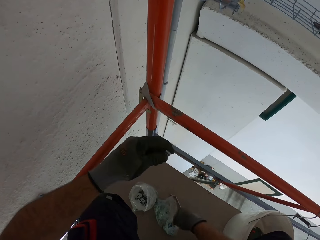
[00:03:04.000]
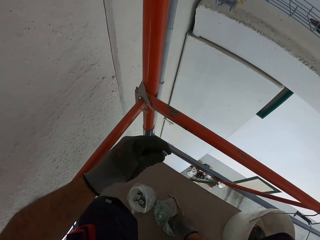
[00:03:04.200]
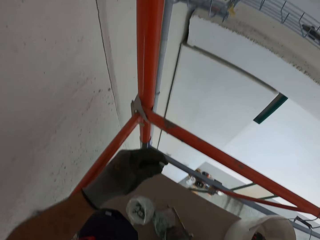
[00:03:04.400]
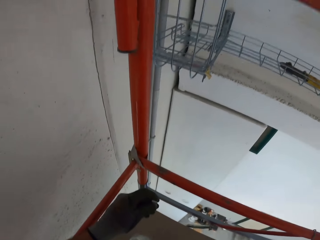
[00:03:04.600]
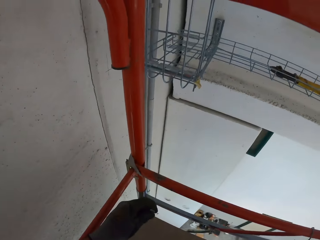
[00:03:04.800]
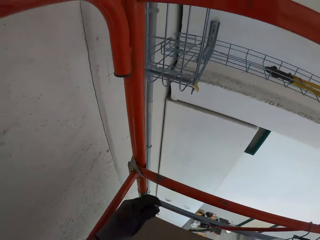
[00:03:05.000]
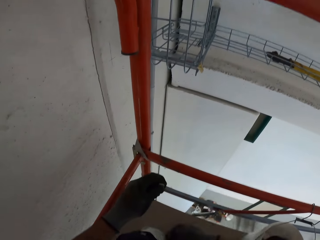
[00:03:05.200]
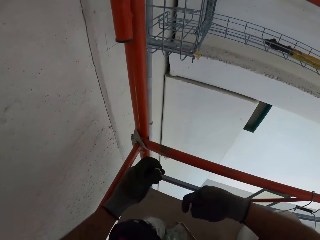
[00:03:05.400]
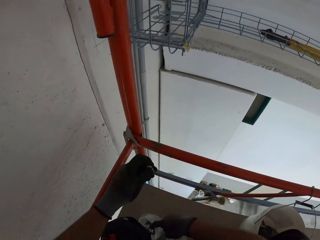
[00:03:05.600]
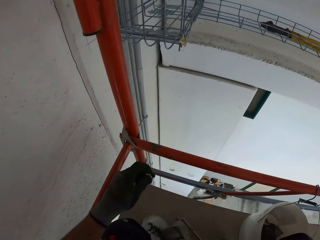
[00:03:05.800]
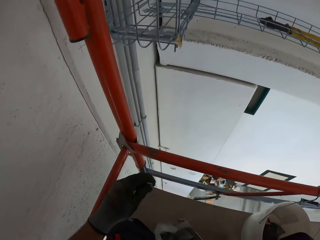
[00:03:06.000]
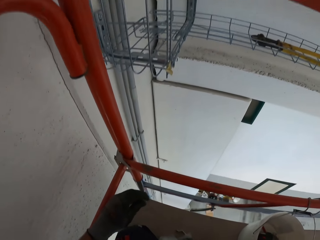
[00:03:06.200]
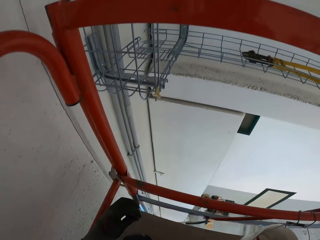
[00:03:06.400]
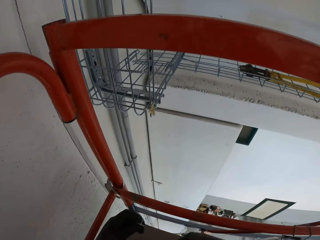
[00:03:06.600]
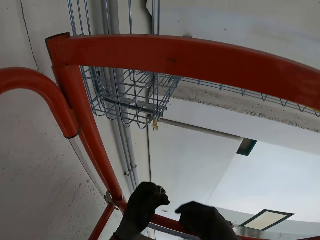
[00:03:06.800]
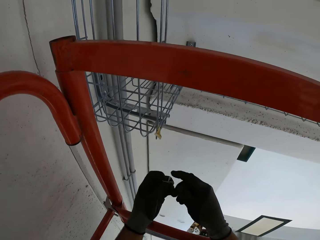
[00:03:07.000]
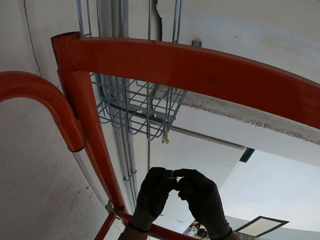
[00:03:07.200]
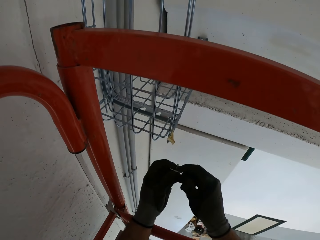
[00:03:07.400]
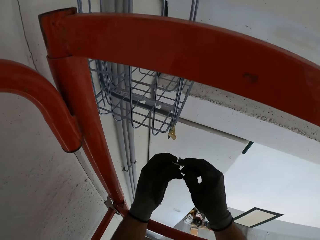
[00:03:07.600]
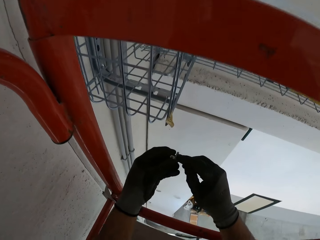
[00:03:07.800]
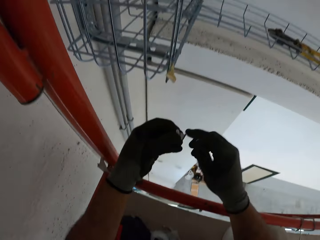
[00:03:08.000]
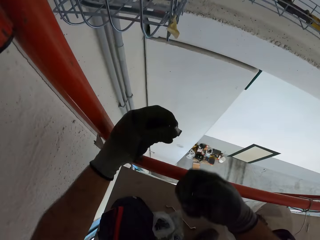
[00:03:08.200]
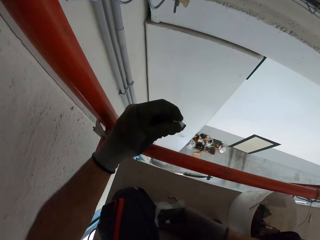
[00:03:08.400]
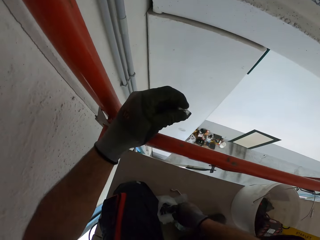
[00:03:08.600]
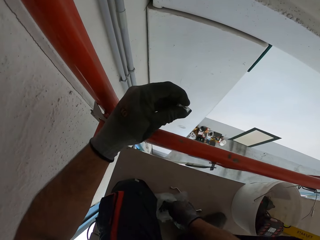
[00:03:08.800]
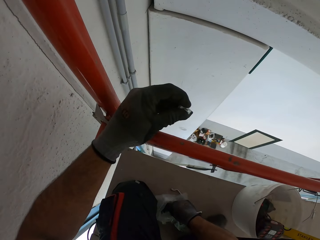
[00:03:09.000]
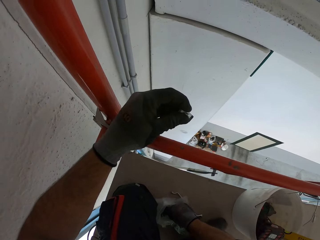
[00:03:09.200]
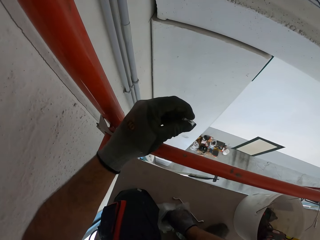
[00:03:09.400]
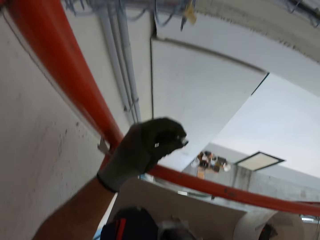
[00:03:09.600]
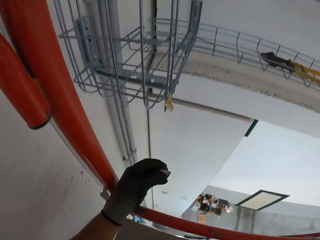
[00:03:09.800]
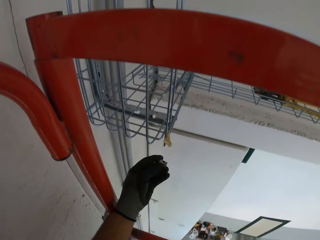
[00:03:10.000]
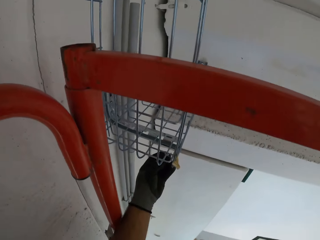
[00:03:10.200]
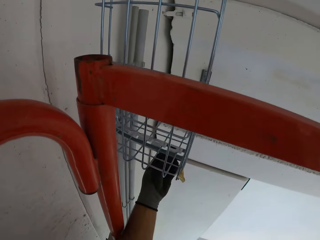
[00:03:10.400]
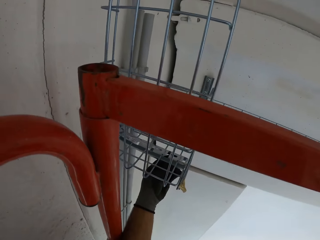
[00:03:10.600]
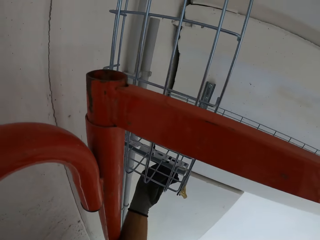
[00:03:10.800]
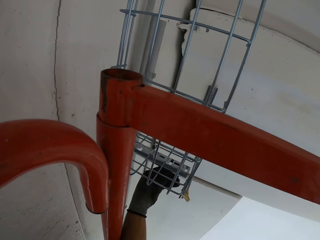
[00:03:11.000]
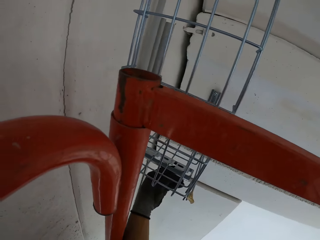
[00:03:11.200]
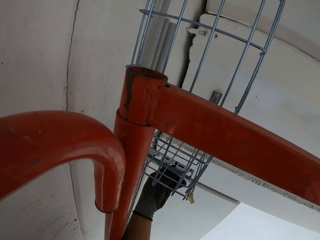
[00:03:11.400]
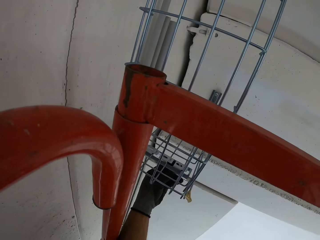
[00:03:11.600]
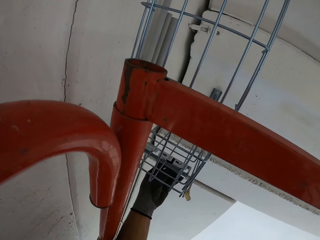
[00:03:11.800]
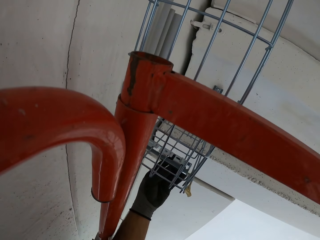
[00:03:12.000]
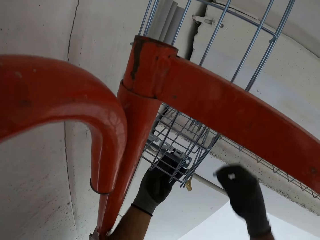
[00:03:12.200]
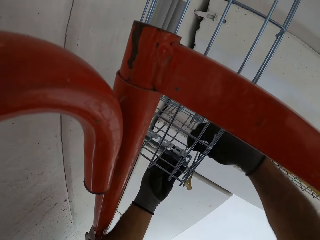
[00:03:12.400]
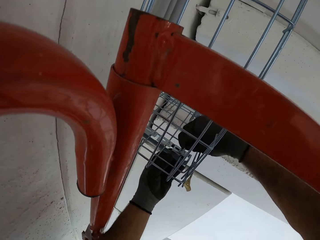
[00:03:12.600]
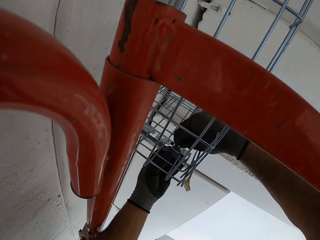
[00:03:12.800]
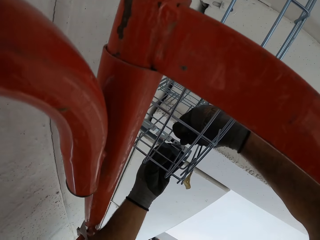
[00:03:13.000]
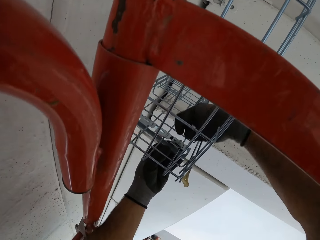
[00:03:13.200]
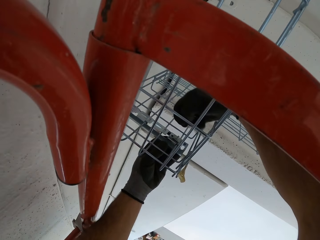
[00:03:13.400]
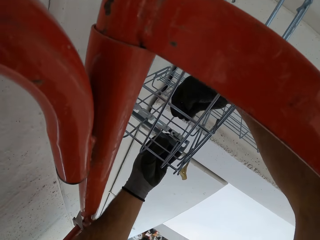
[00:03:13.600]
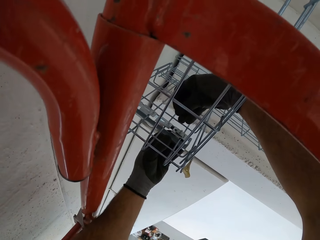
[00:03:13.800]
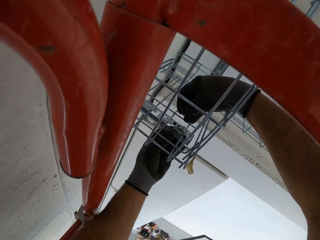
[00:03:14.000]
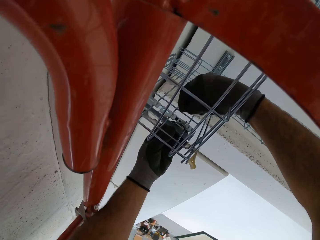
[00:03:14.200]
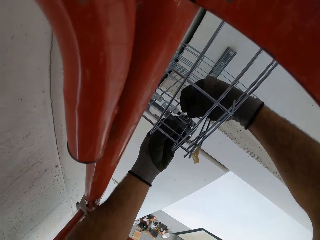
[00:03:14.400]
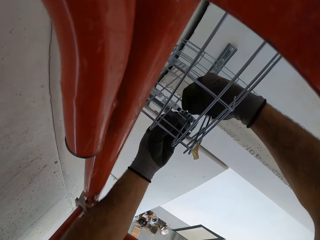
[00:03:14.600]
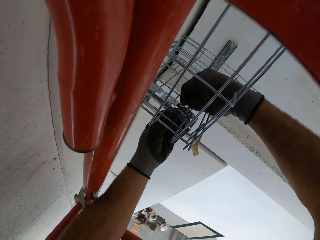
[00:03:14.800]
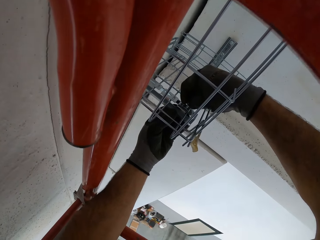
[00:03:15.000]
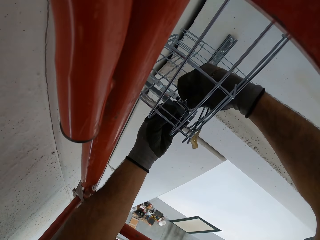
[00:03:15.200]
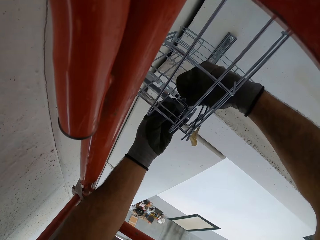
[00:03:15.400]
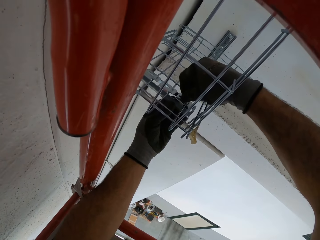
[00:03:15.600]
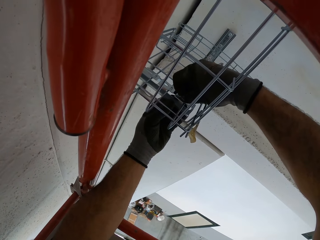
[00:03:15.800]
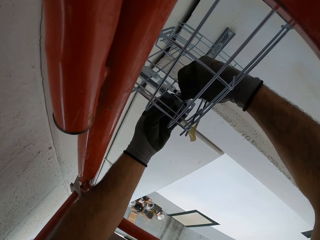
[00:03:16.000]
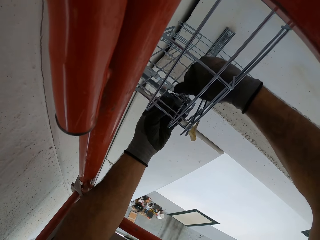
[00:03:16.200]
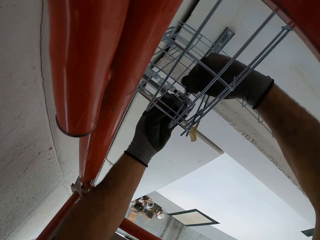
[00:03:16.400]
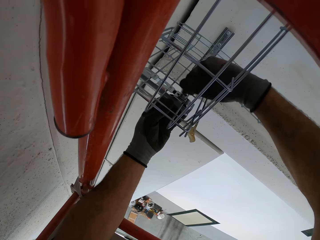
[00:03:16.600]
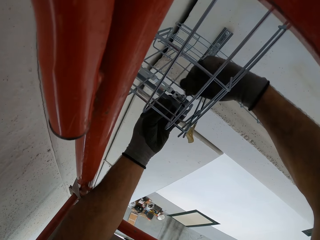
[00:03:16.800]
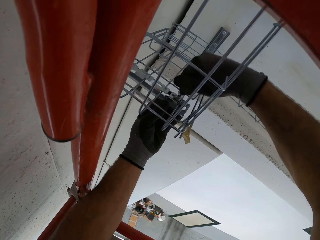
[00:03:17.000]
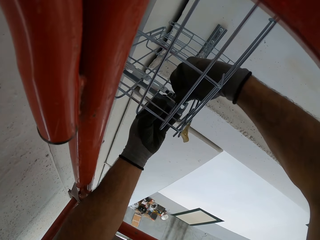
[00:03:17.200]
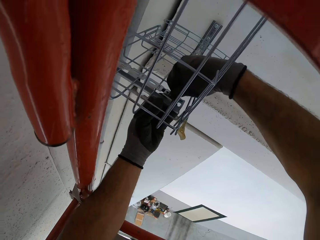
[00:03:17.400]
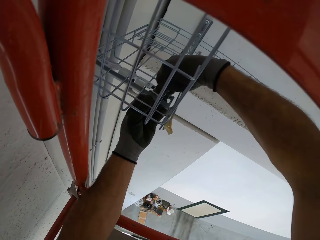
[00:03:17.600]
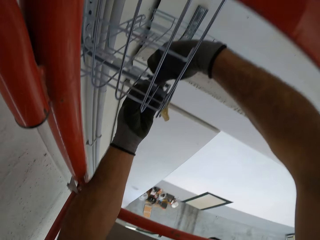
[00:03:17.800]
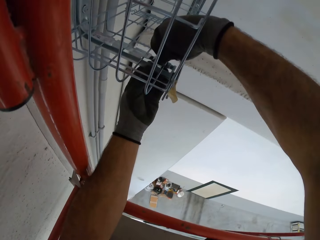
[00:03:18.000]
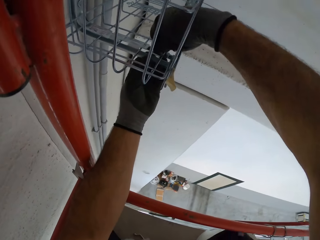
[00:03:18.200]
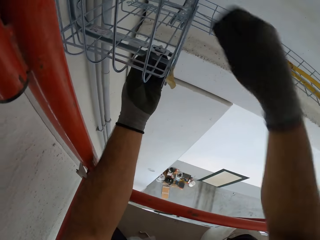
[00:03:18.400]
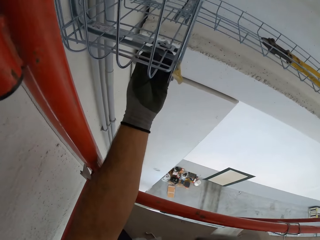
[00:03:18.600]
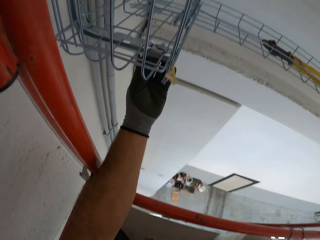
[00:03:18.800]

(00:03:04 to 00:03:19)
The camera wearer puts a screw under a rack. They tighten the nut on the screw. They put the bolt.

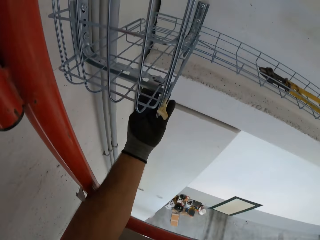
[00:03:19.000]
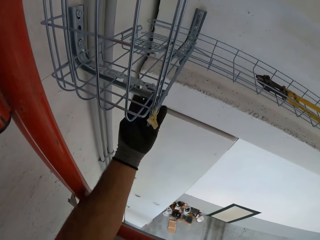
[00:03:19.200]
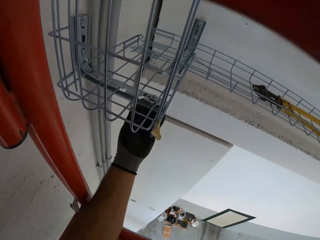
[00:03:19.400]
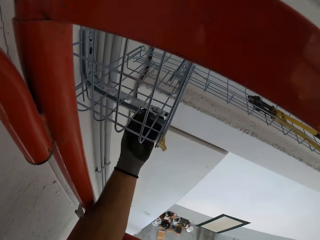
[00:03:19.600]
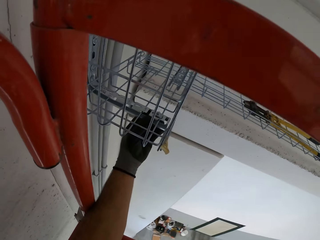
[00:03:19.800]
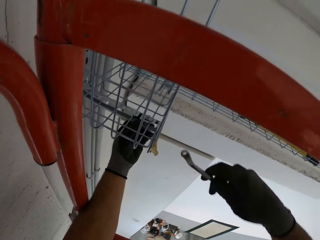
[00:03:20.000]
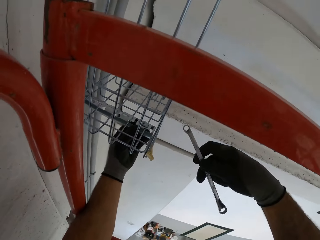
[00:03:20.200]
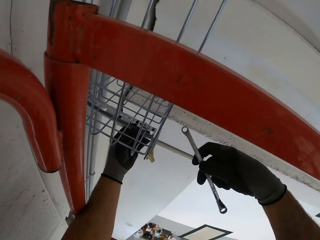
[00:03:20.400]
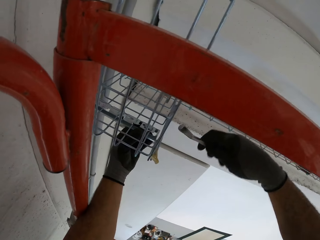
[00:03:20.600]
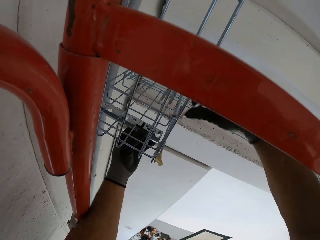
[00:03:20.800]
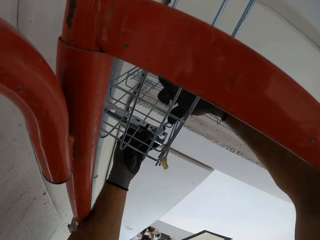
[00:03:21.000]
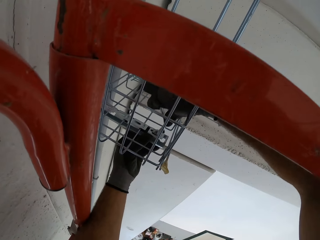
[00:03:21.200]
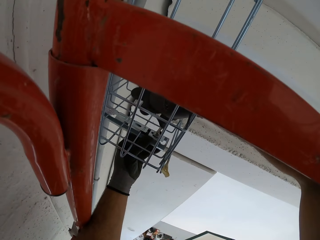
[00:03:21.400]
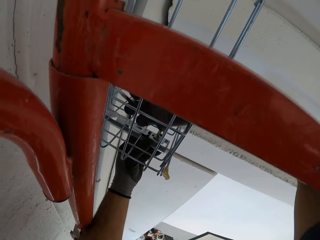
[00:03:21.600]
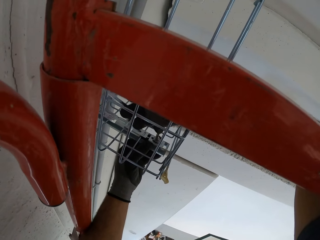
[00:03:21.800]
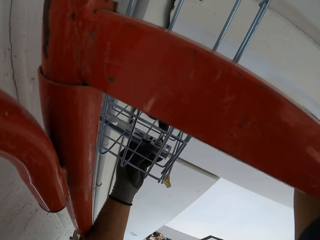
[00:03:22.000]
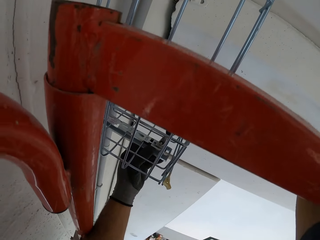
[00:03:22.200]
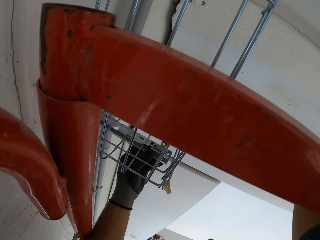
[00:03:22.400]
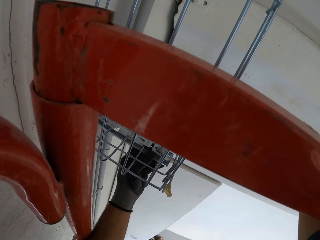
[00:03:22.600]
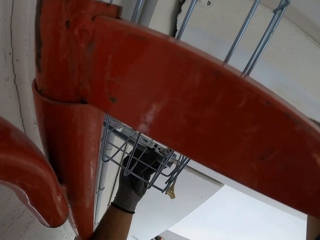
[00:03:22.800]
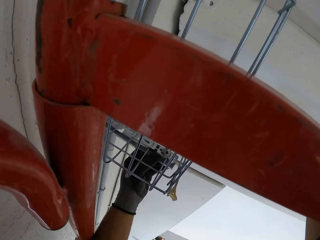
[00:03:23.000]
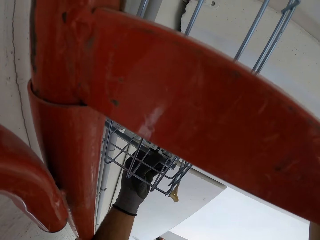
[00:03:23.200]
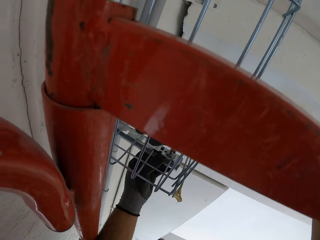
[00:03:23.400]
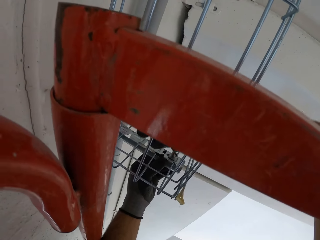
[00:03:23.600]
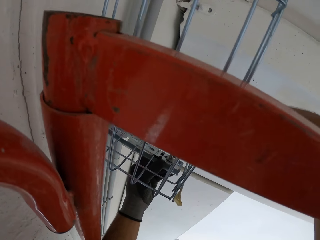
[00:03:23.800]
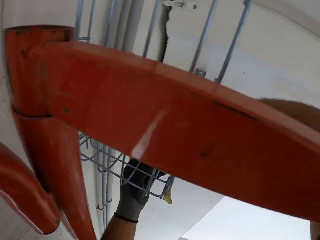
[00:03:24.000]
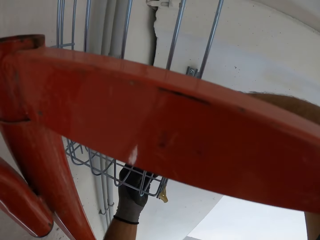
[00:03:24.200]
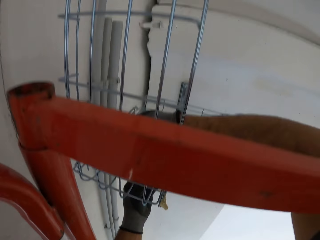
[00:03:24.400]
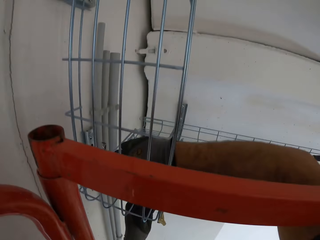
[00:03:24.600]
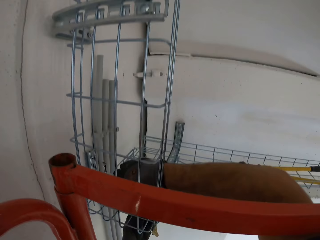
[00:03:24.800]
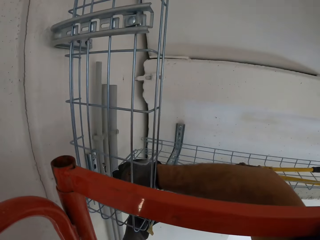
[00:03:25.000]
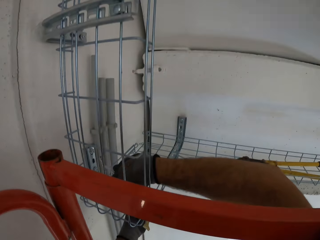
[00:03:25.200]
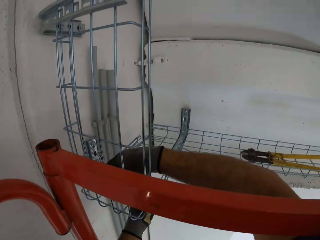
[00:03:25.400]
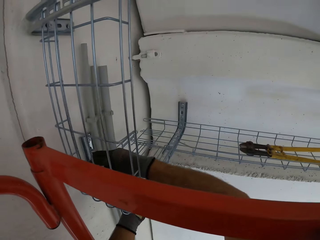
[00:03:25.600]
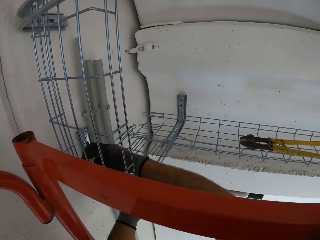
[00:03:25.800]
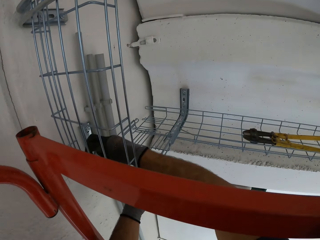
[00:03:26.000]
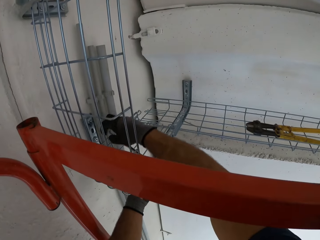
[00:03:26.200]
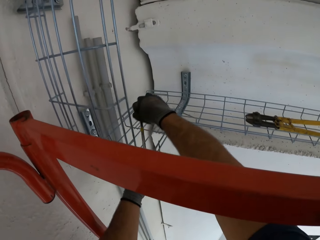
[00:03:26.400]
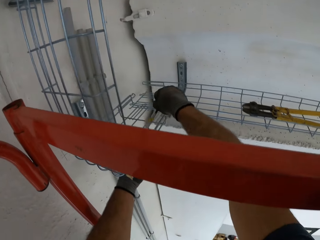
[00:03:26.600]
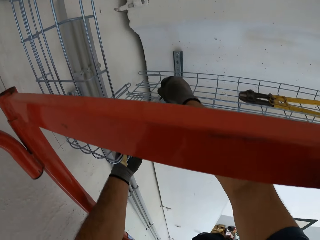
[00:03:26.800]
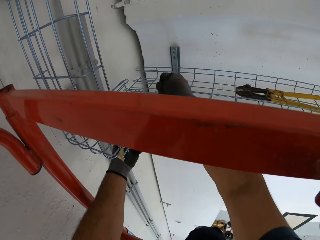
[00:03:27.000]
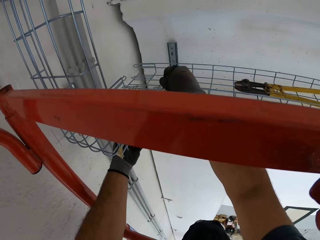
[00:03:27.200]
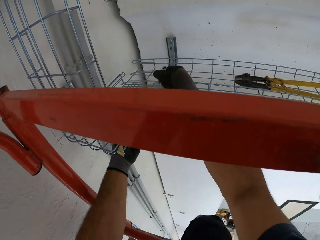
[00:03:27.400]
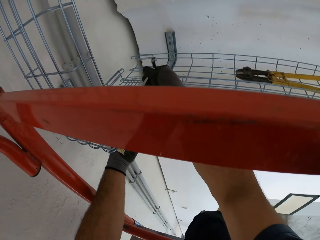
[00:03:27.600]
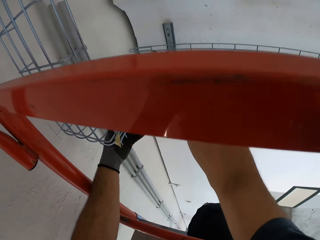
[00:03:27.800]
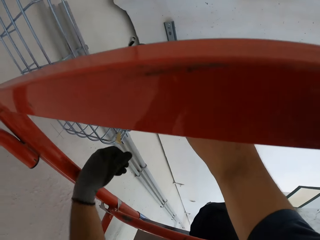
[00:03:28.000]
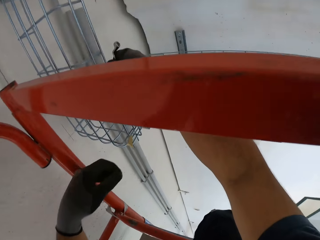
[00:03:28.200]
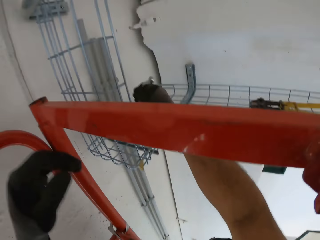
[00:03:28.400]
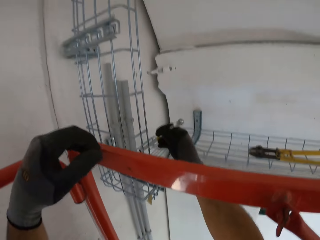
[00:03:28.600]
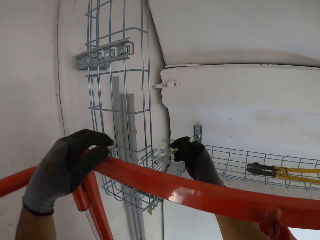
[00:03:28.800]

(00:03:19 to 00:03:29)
The camera wearer tightens the nut with a spanner.
